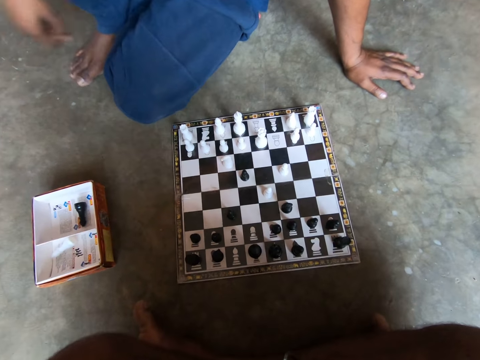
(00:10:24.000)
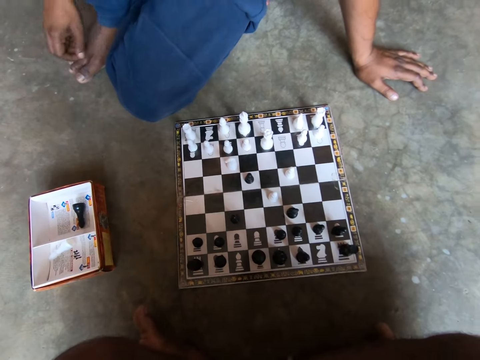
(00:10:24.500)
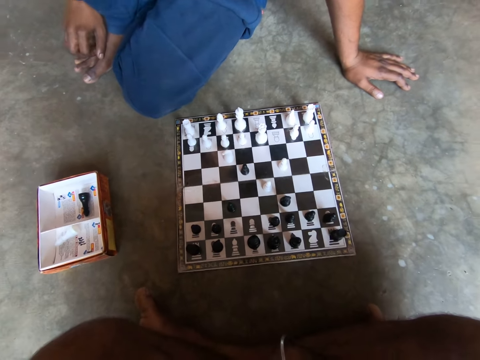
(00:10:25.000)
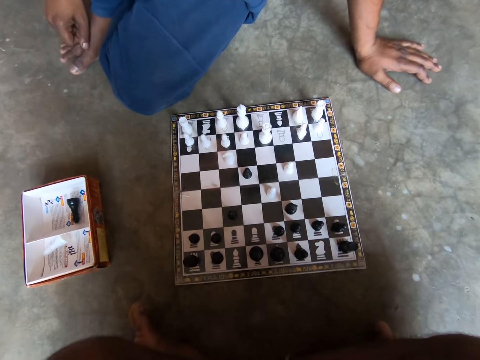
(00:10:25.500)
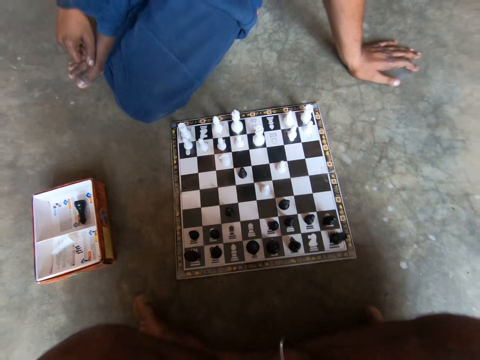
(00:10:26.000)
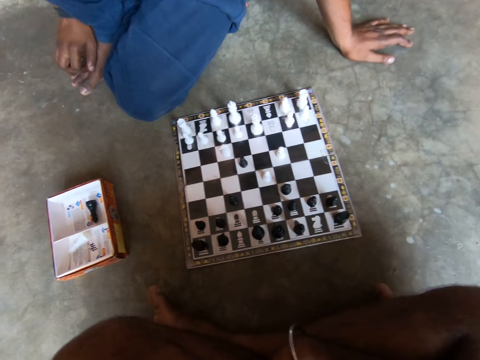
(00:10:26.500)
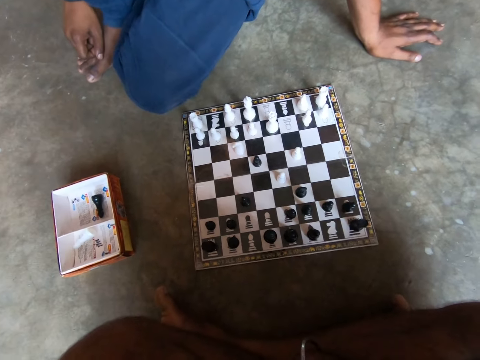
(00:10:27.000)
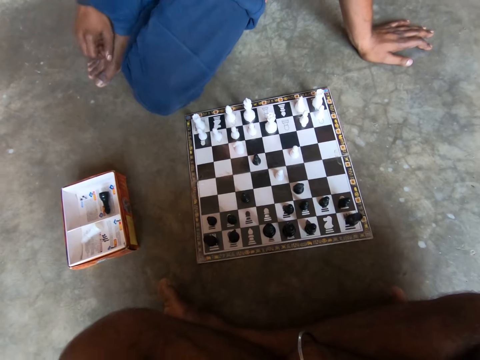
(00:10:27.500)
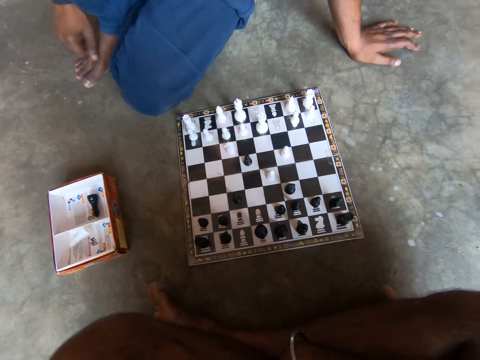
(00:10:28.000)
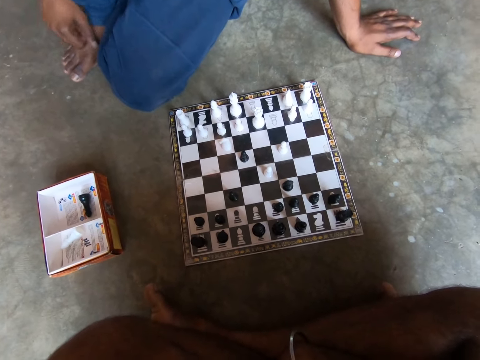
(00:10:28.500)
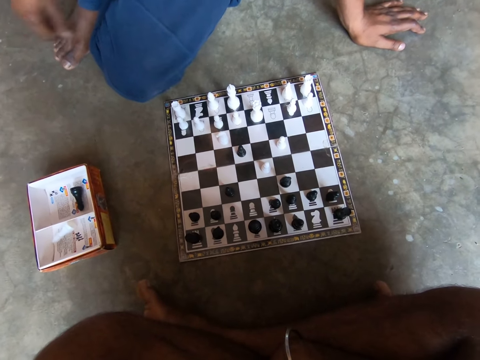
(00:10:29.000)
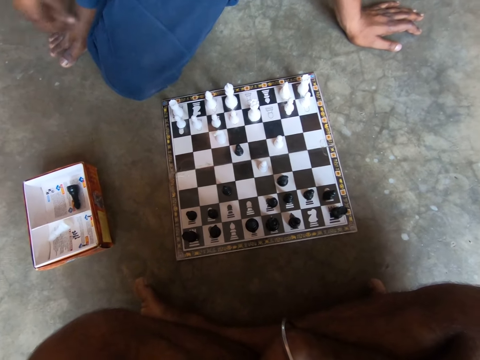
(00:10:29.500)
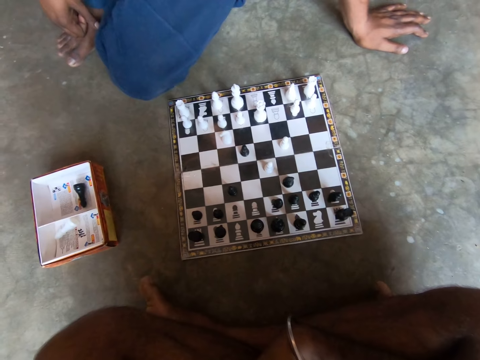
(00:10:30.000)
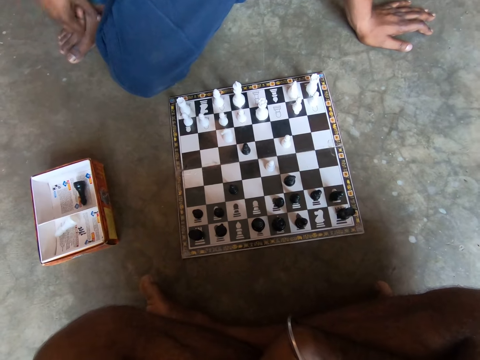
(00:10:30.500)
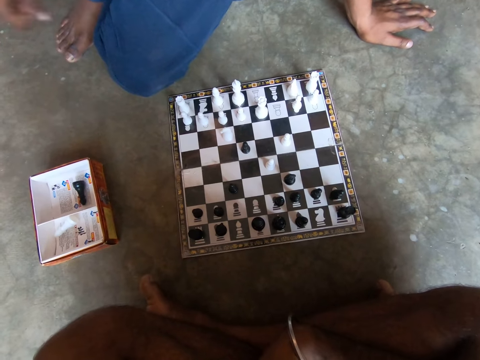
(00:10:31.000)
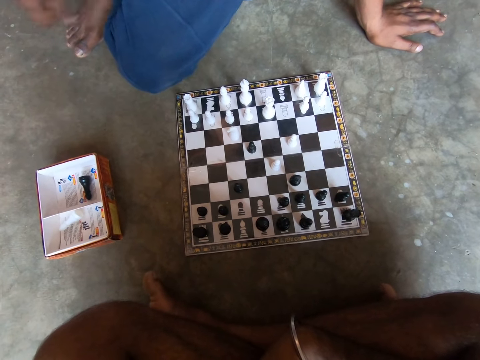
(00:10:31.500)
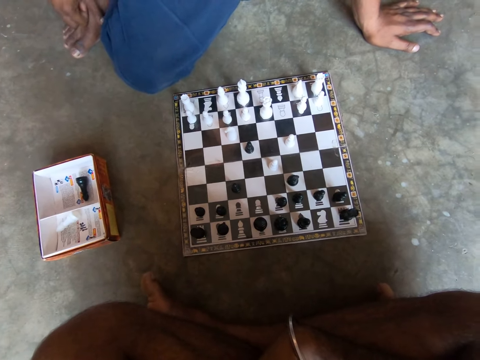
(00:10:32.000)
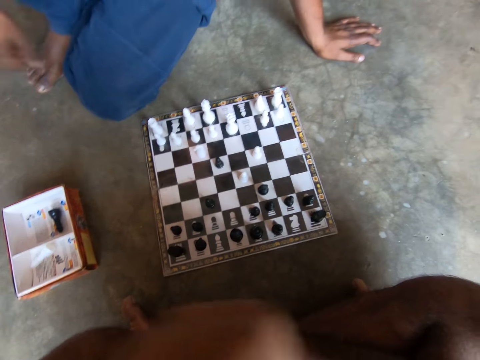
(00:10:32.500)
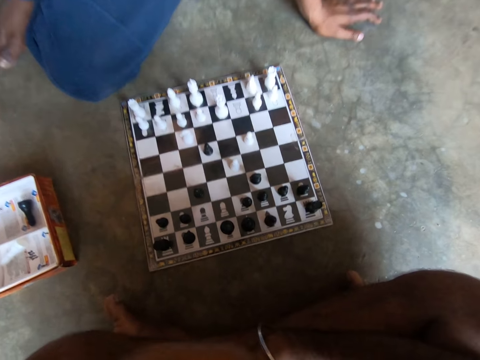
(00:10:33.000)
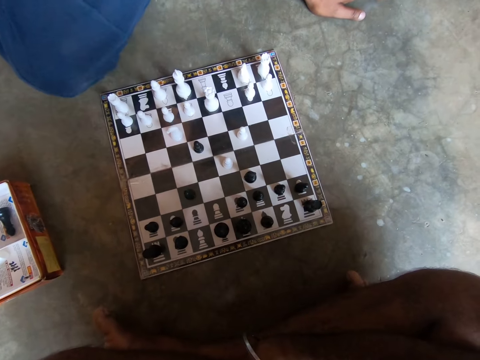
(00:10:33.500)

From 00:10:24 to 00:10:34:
The man scratches his right leg with his right hand, stares at the checkerboard and taps his right leg with his right hand.

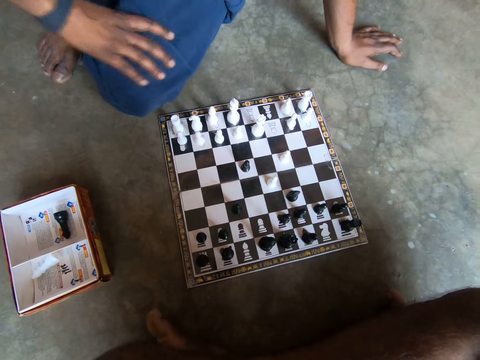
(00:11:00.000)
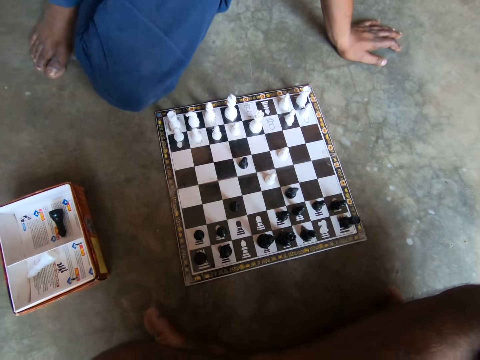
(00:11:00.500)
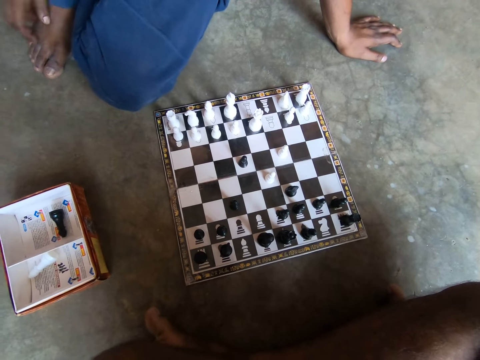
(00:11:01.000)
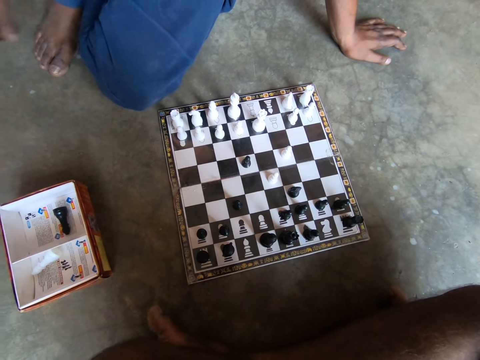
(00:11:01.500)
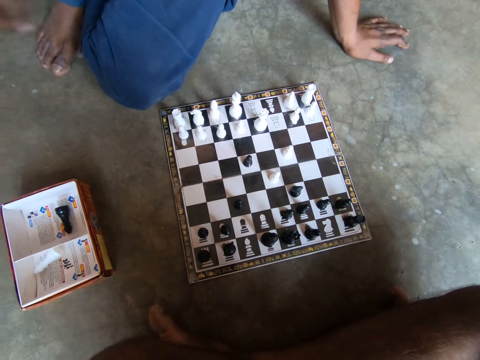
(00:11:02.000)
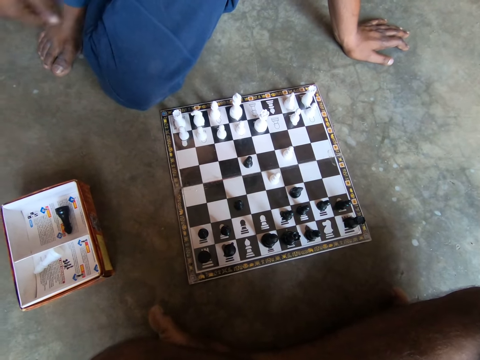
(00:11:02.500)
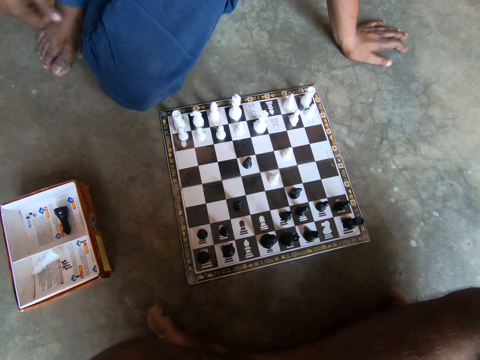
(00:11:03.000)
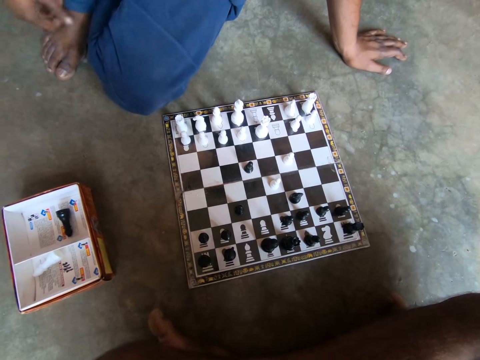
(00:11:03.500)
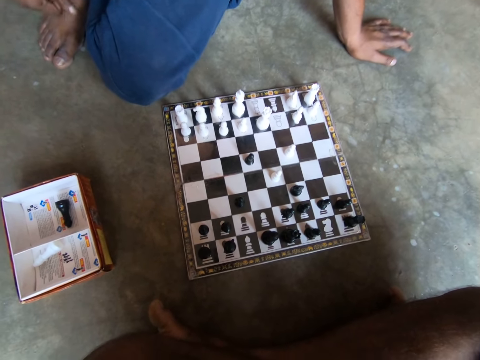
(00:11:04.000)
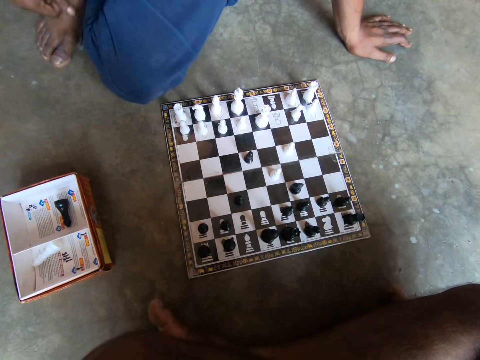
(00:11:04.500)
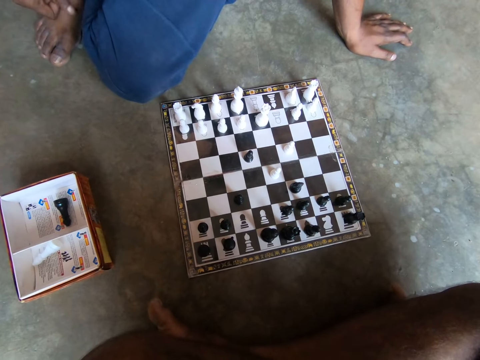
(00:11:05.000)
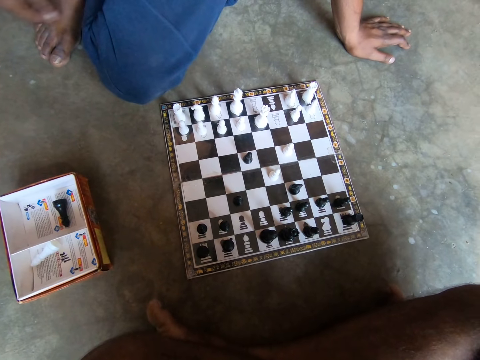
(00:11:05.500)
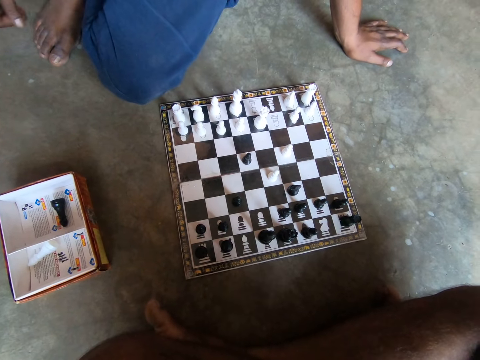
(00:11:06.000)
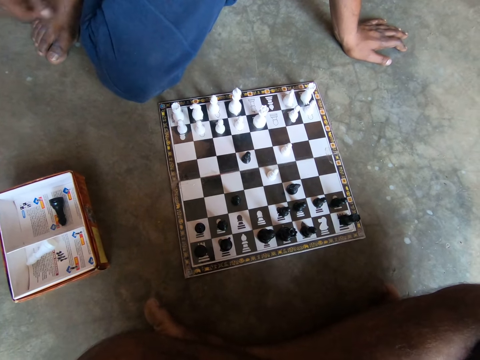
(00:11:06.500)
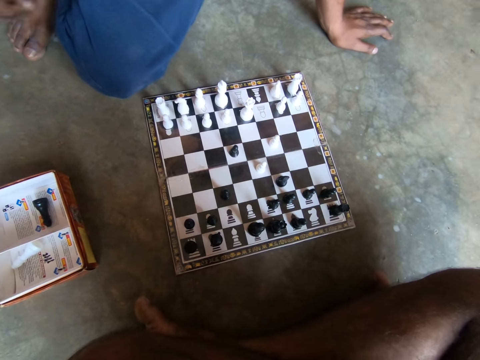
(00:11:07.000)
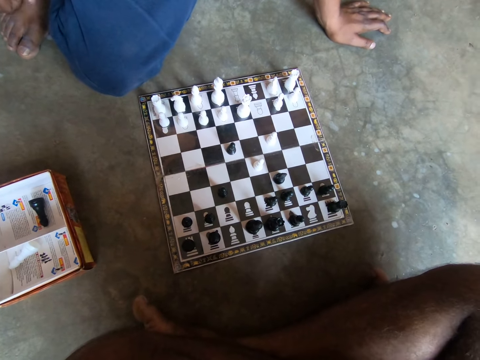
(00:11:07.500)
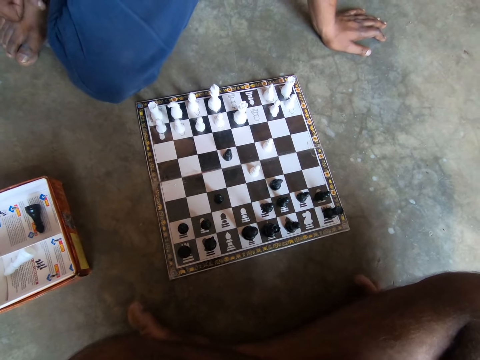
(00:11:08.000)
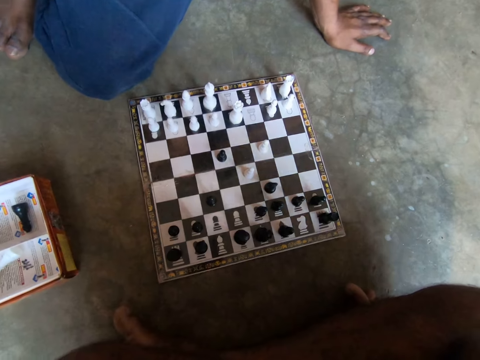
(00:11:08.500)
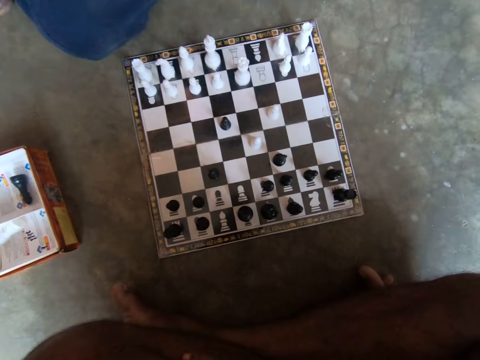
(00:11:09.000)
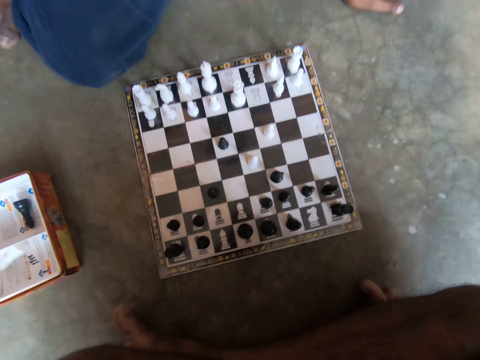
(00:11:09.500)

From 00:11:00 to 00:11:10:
The man taps his right leg with his right hand and stares at the checkerboard.

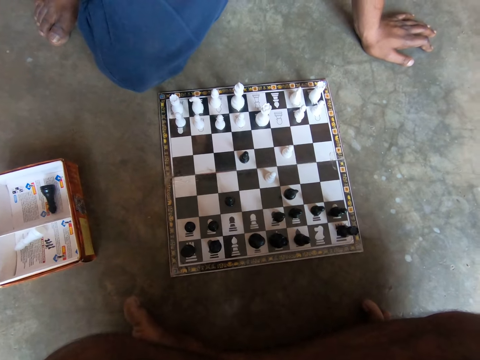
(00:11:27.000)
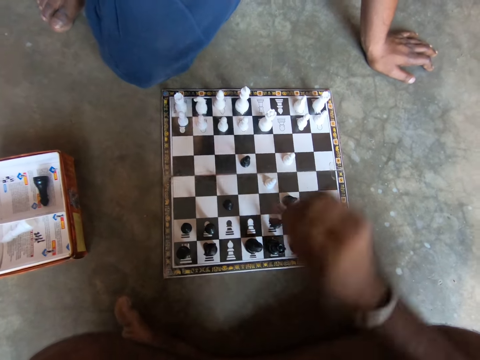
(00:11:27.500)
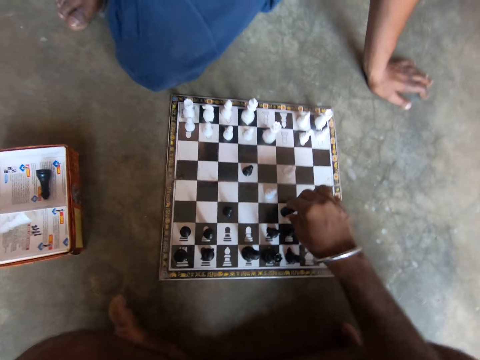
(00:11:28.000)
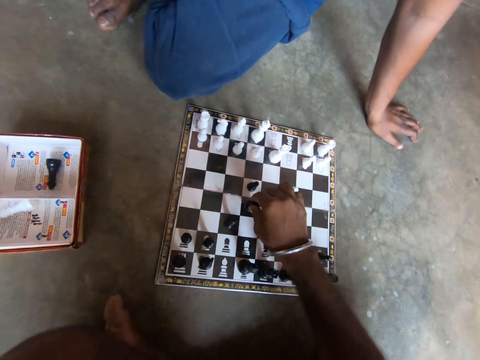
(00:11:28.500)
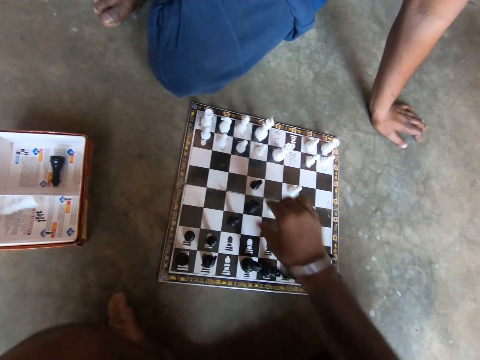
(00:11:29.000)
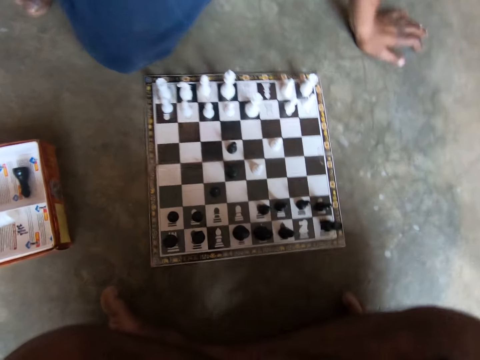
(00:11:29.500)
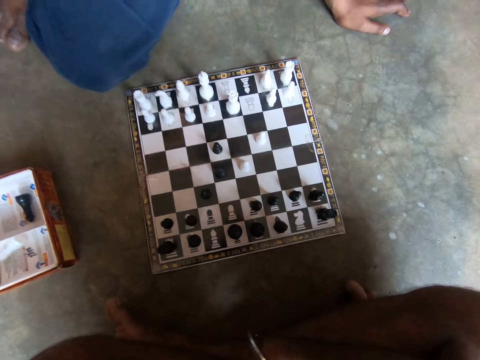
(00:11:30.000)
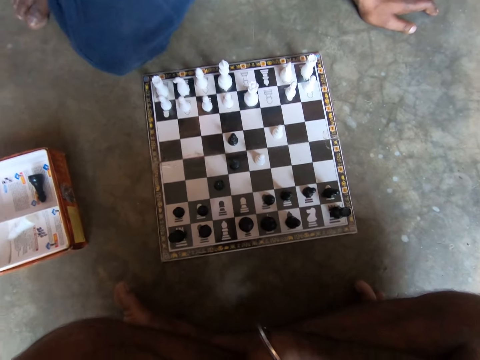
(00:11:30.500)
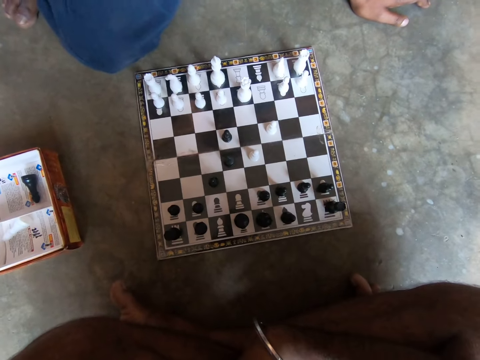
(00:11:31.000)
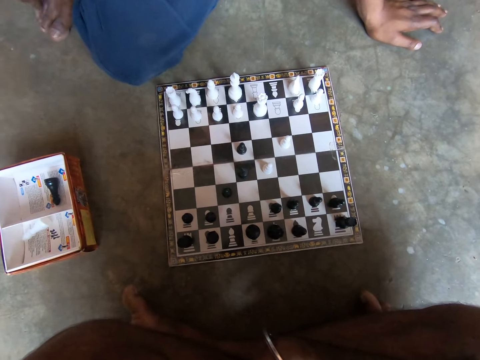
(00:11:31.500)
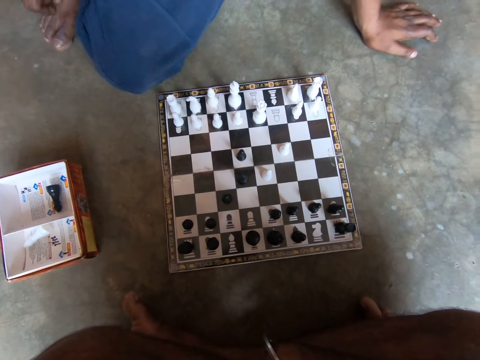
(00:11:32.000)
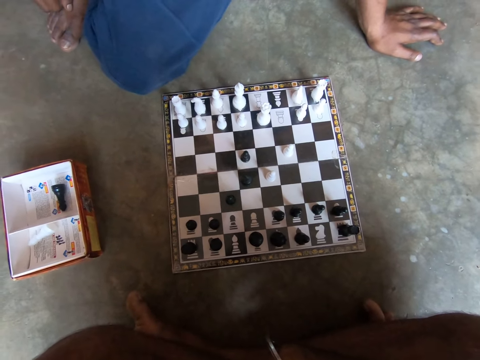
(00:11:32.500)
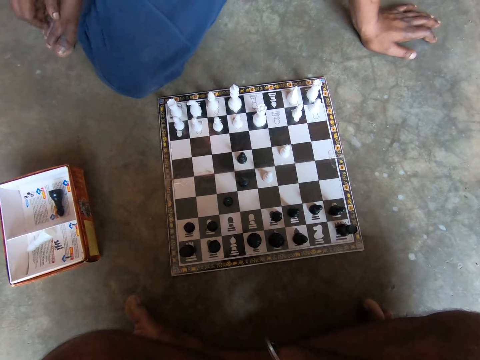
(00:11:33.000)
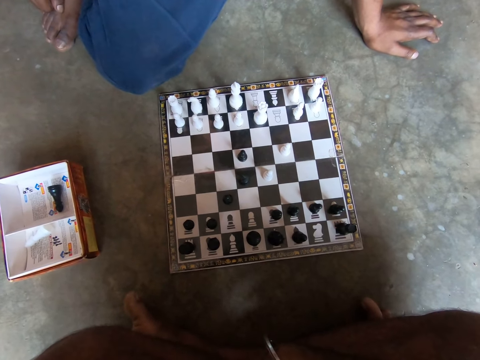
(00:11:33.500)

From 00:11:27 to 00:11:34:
The camera wearer plays a black chess piece on the chess board with his right hand. He stares at the checkerboard.
